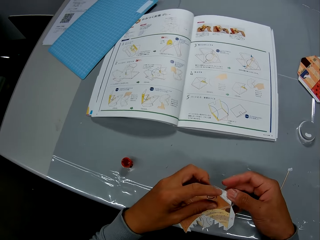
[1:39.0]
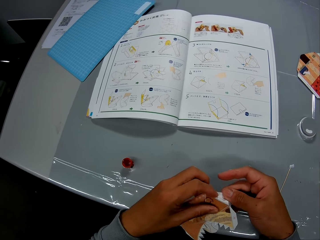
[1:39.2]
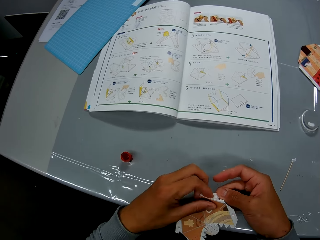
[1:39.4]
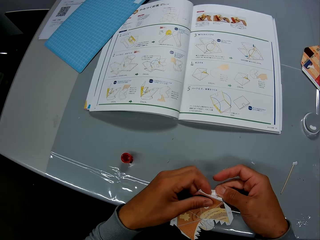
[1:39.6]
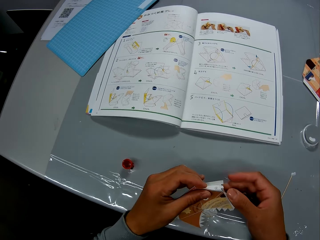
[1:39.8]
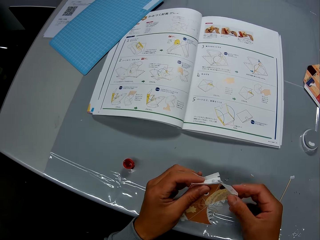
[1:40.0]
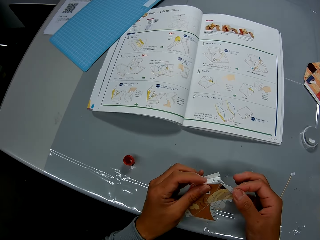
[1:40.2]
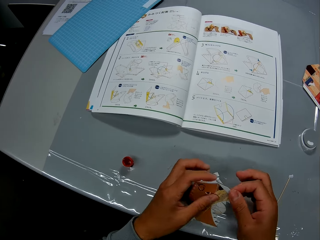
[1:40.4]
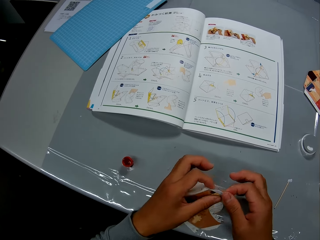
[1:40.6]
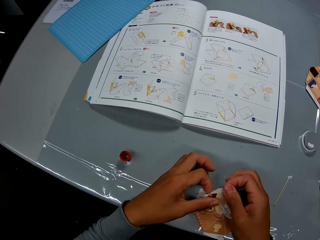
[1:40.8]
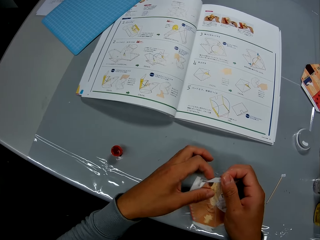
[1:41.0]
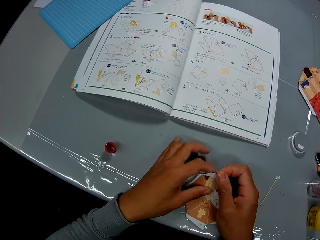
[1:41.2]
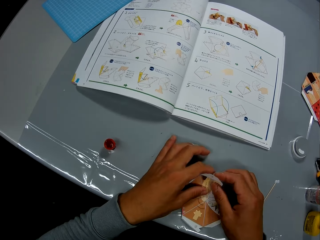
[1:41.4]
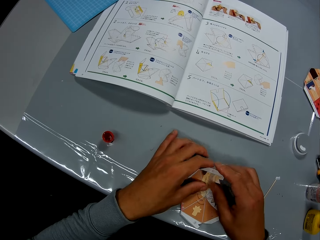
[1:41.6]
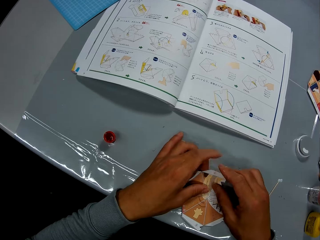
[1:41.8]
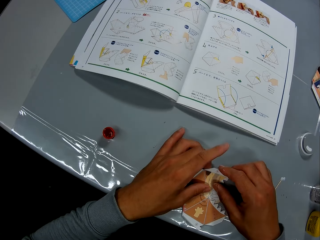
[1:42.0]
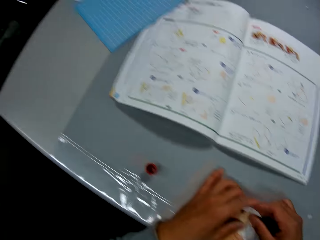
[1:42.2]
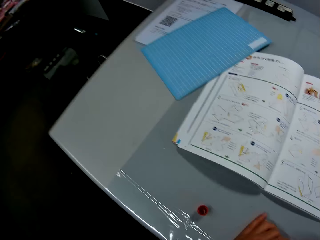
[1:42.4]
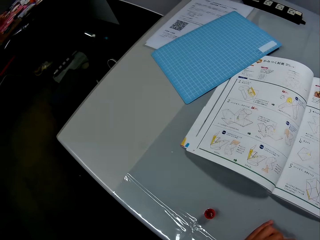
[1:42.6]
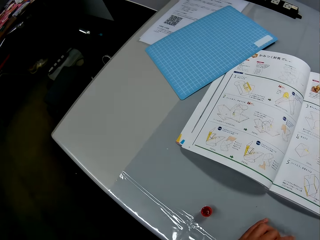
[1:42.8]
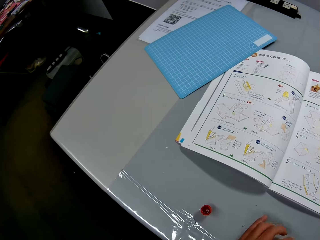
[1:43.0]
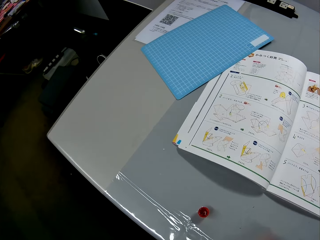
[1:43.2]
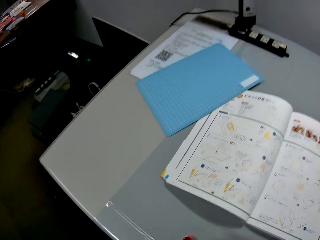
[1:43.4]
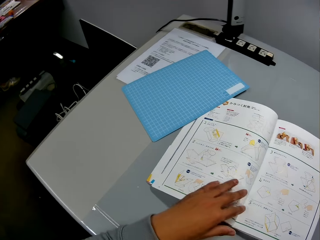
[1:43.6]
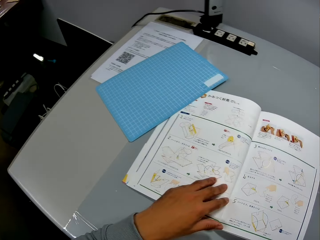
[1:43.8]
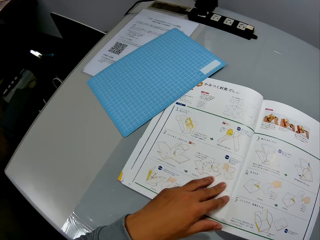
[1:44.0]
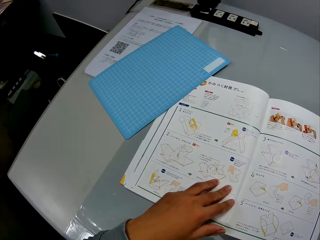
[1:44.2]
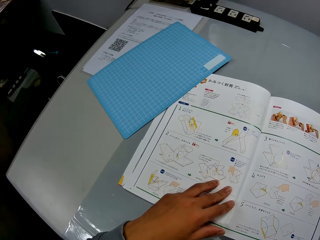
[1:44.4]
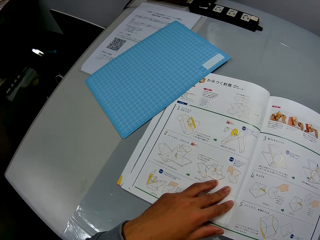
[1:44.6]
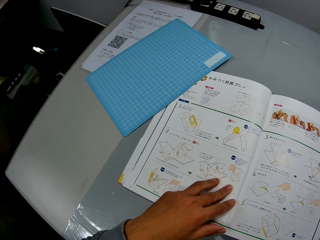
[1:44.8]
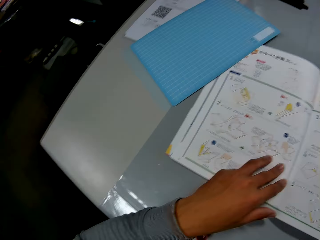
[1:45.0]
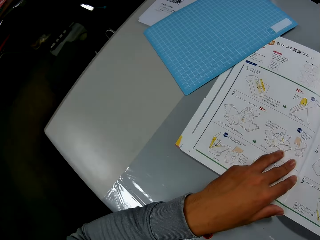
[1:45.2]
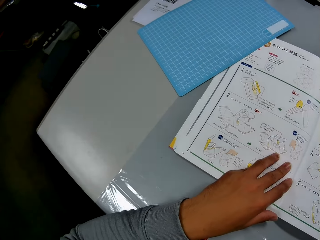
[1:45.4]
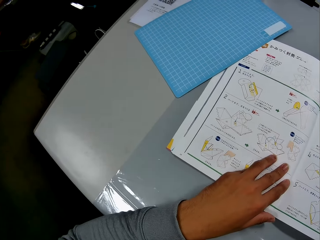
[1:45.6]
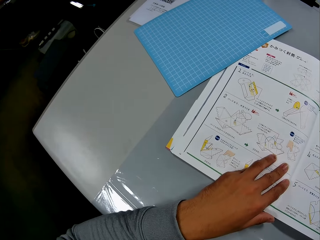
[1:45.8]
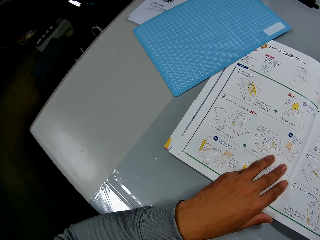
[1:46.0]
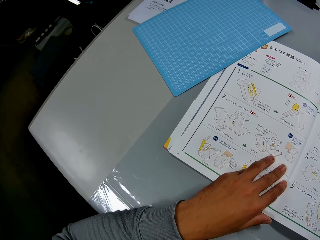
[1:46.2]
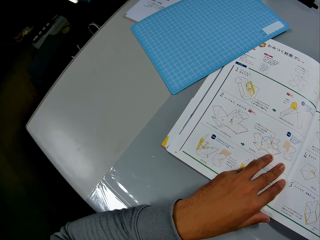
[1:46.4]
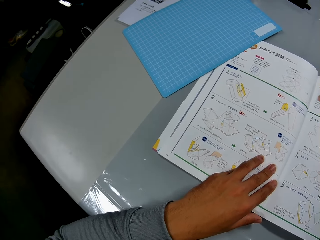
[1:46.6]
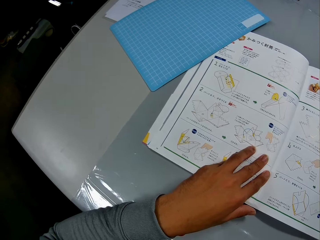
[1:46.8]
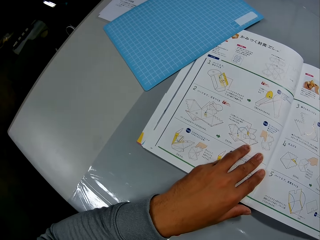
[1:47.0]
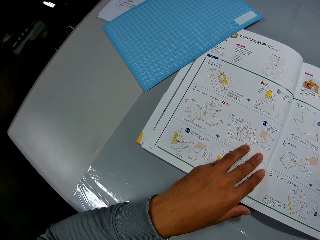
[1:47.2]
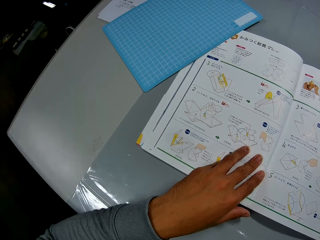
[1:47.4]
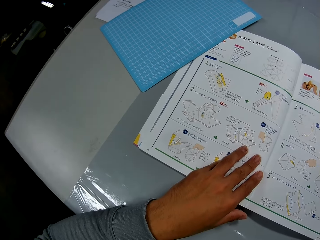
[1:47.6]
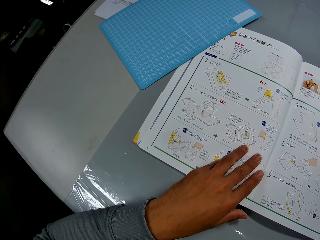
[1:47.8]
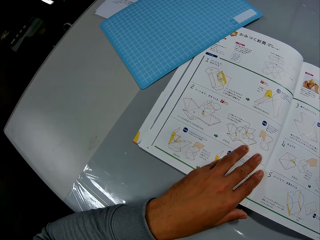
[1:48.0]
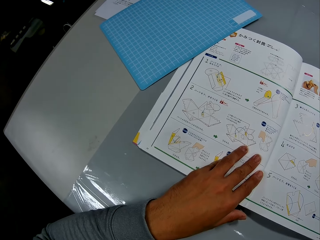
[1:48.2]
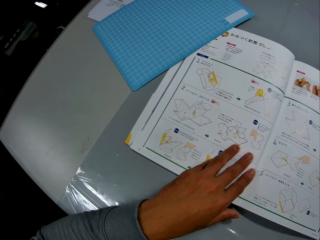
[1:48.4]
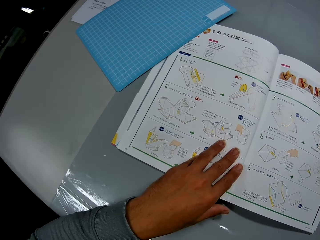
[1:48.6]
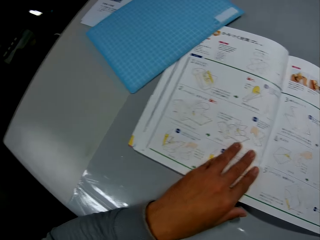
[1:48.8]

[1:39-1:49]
The camera wearer looks at the manual. He places his left hand on the craft book. He looks at the manual.

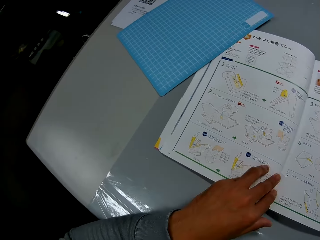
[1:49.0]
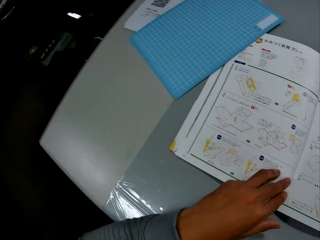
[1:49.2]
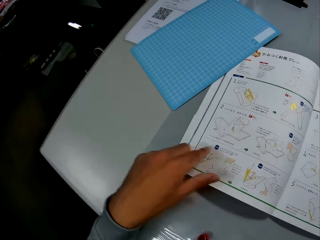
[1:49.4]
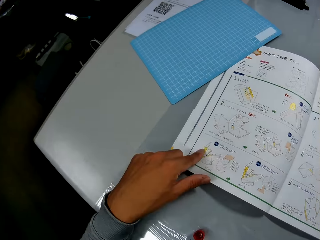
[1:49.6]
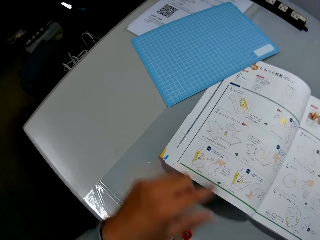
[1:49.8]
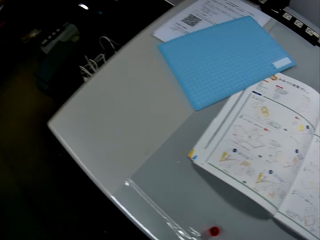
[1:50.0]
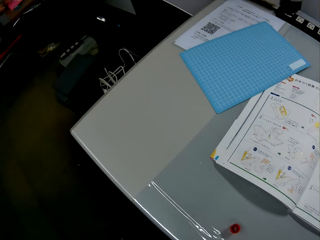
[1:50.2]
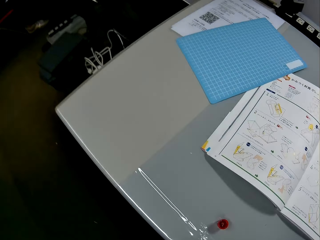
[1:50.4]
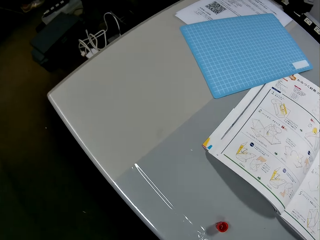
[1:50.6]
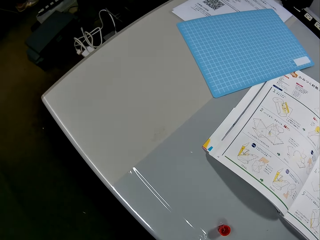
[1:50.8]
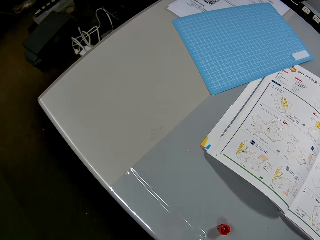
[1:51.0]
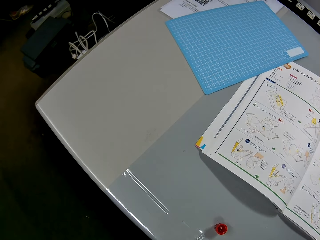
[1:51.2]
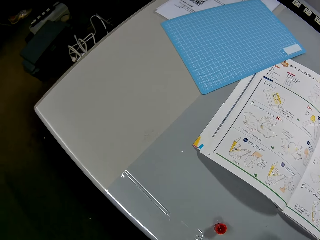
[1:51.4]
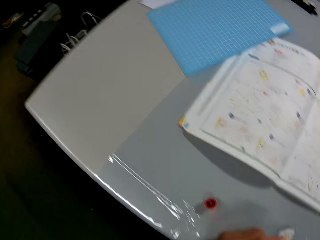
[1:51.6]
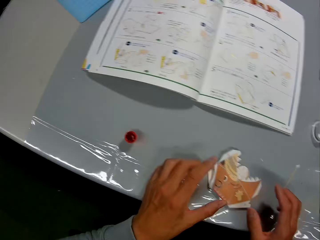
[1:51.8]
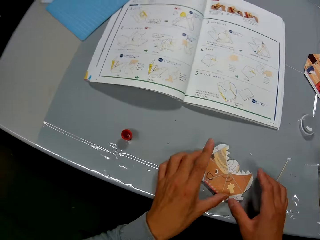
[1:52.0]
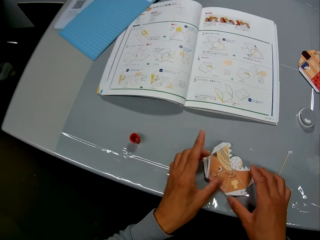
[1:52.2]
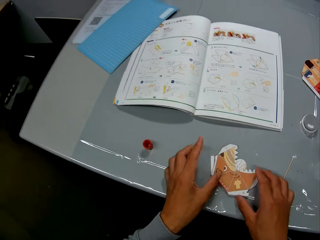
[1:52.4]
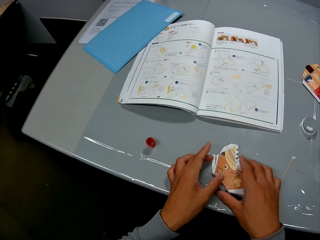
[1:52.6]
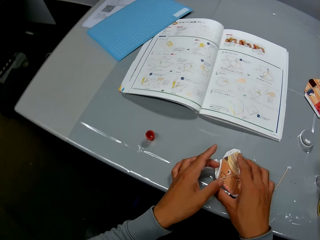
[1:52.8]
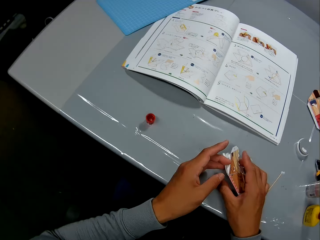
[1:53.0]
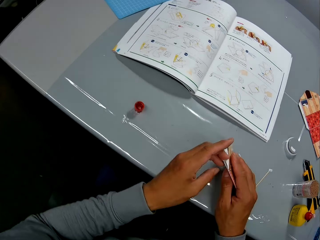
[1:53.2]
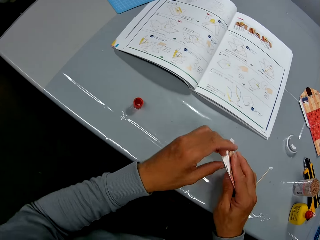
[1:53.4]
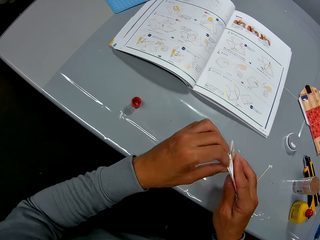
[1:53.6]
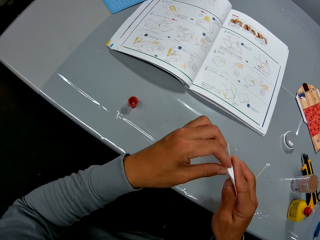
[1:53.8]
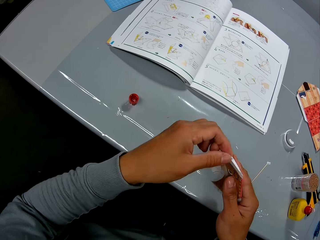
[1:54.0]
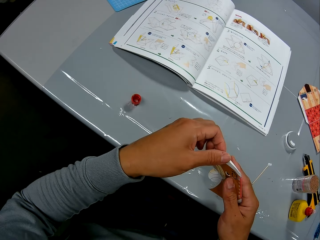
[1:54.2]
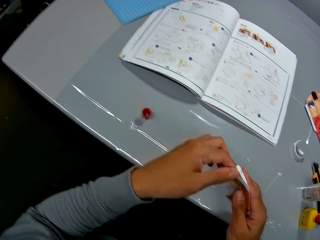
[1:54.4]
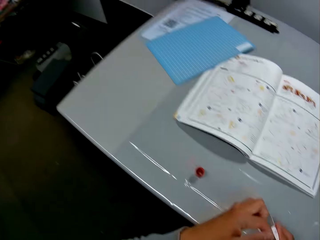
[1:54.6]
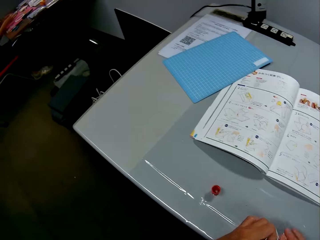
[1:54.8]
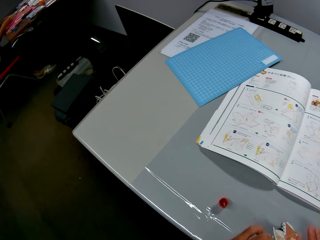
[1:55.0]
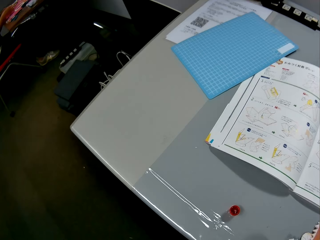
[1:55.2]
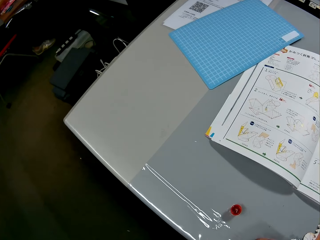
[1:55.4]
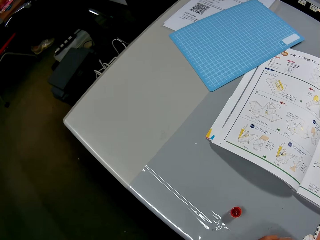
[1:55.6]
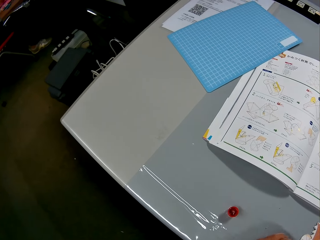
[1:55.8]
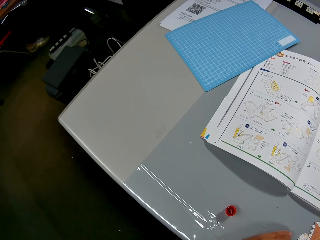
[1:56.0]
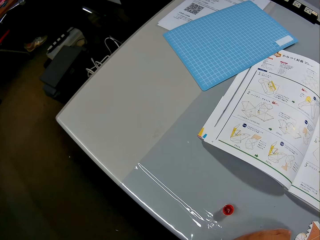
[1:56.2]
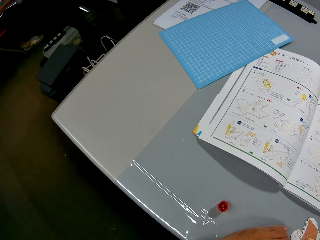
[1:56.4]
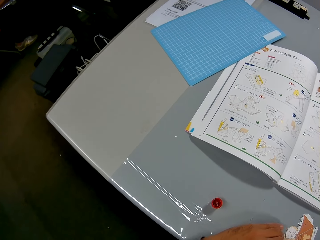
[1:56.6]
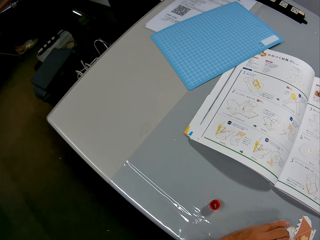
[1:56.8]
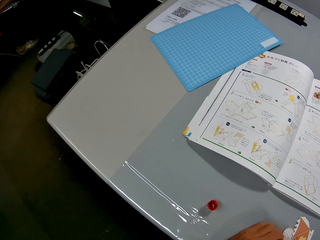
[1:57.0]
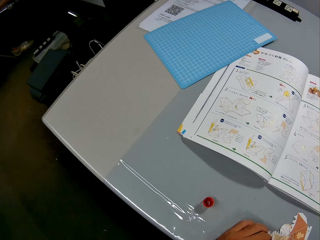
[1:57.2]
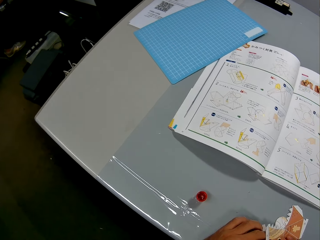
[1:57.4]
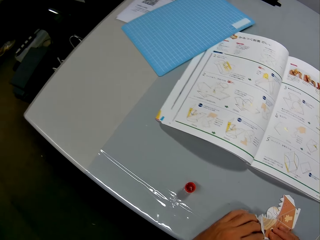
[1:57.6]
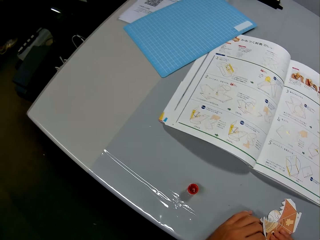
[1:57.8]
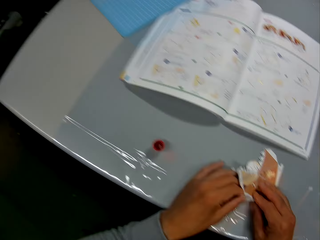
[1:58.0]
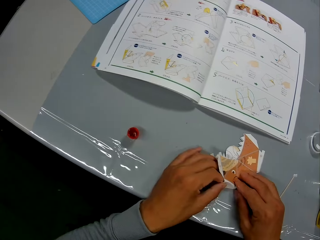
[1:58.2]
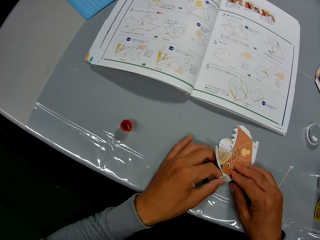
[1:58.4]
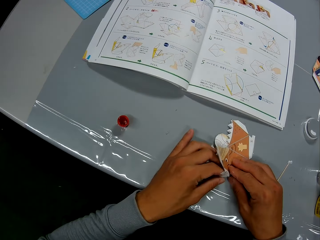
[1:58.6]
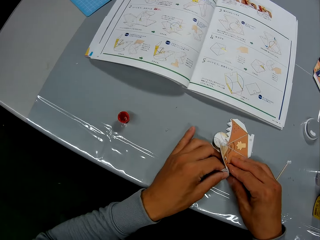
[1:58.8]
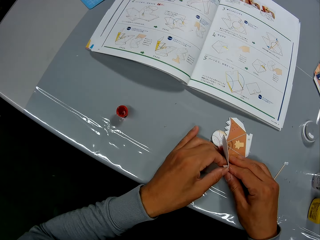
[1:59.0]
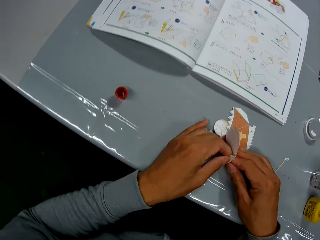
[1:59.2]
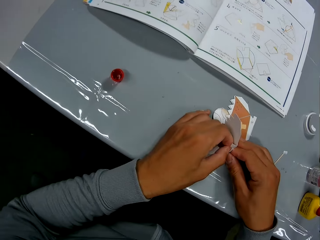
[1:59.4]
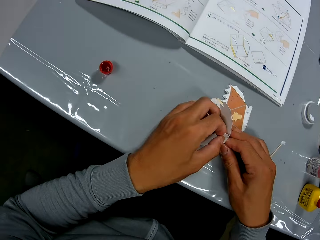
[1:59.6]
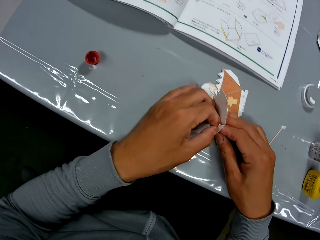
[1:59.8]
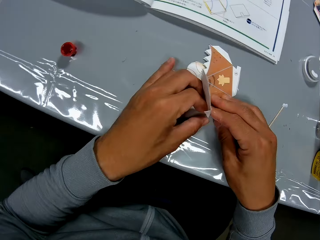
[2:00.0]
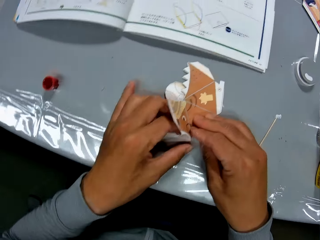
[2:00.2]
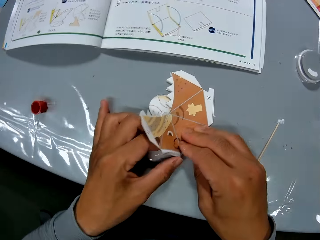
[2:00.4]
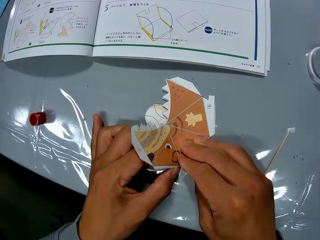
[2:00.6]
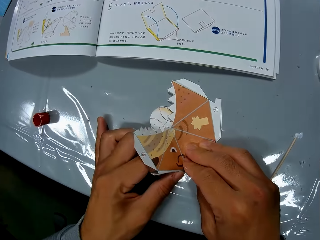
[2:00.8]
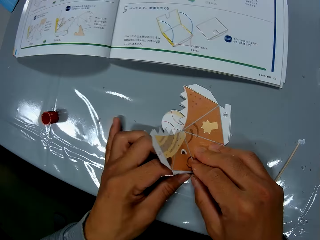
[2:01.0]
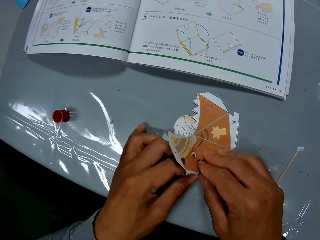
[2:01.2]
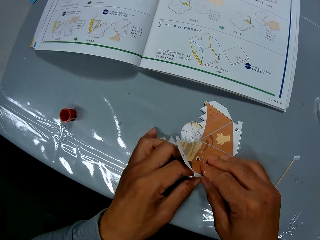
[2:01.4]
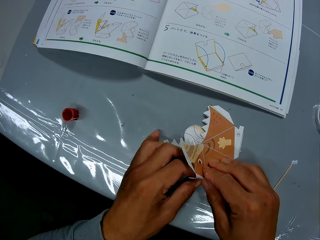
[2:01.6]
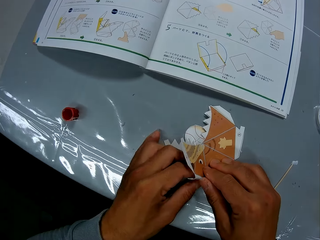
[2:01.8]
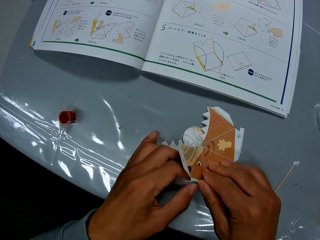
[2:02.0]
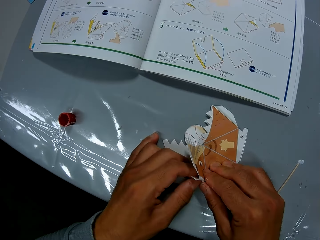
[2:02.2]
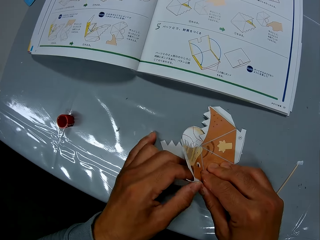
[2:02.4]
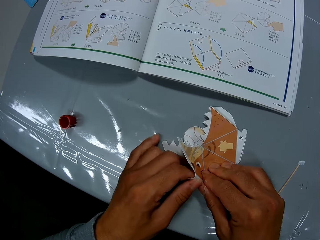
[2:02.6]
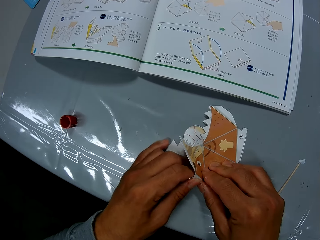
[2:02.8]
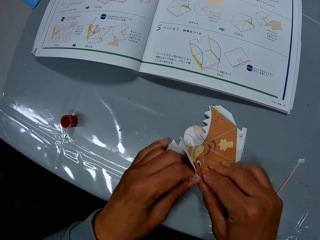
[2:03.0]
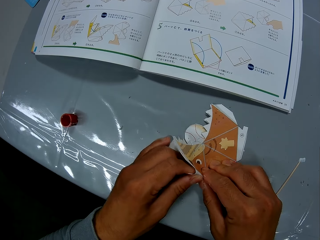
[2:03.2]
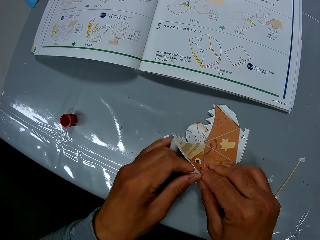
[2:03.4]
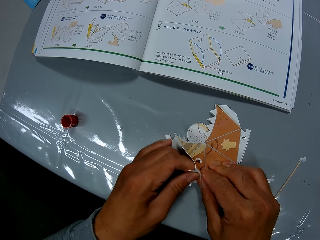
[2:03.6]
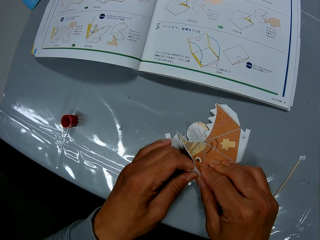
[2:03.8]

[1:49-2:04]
The camera wearer moves the hand. They point at the book with the finger. They move the hand. They look at the manual. They pick up the paper model. They continue to craft the paper craft. They fold the paper model. They look at the paper model. They put the paper model on the table. They look at the manual. They fold the paper model.
